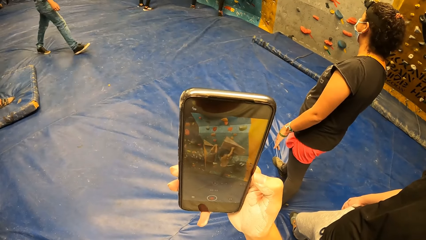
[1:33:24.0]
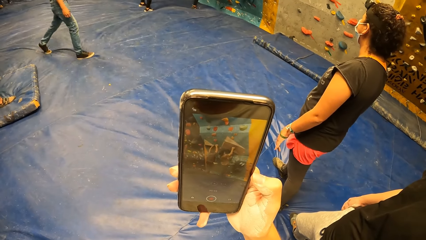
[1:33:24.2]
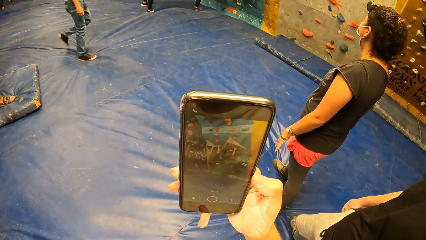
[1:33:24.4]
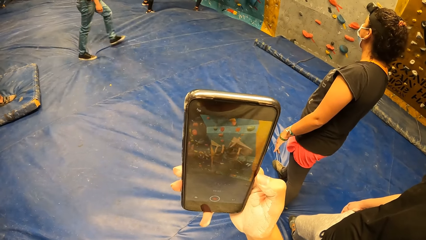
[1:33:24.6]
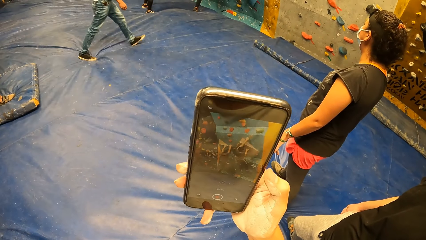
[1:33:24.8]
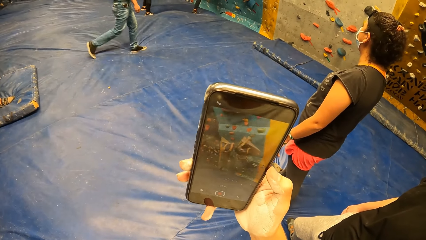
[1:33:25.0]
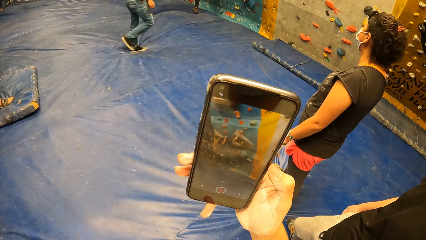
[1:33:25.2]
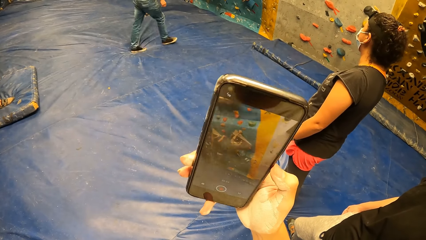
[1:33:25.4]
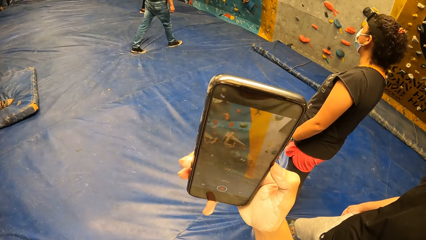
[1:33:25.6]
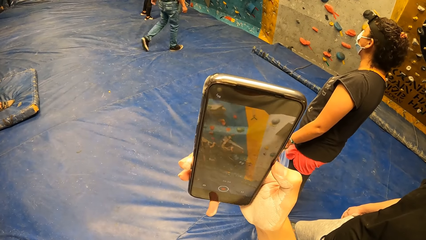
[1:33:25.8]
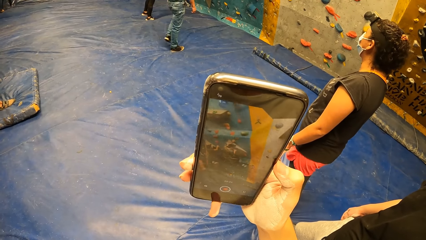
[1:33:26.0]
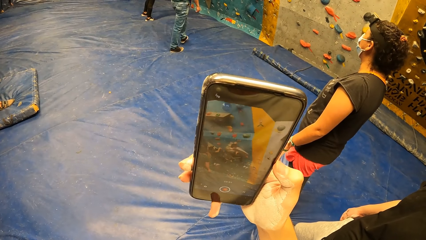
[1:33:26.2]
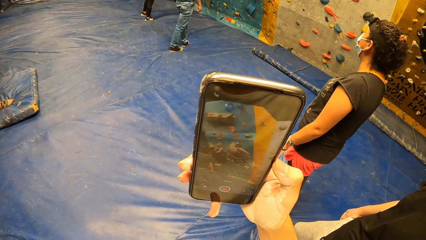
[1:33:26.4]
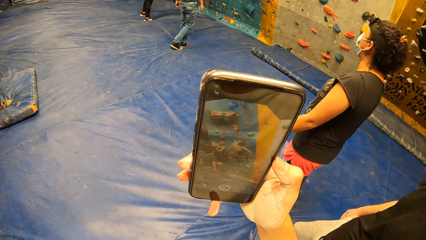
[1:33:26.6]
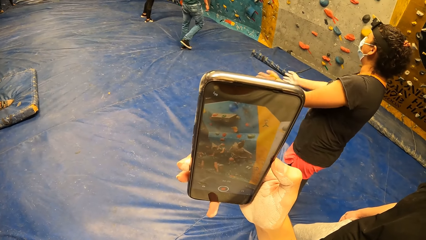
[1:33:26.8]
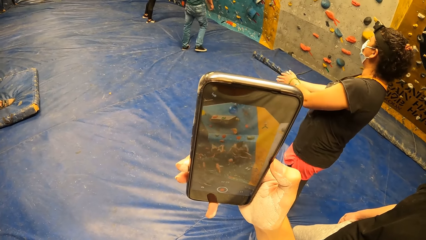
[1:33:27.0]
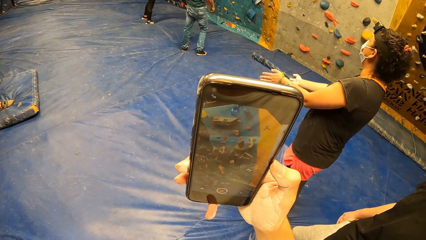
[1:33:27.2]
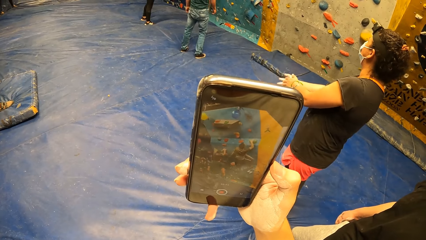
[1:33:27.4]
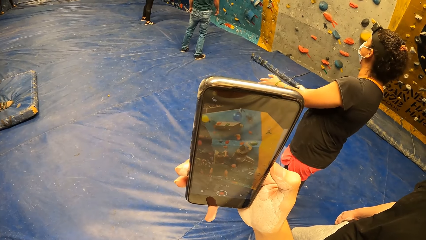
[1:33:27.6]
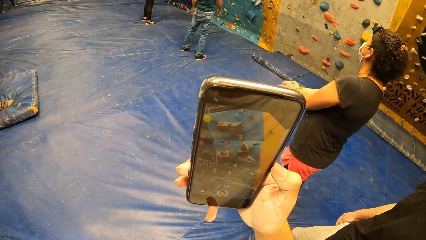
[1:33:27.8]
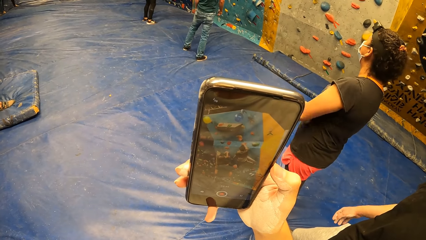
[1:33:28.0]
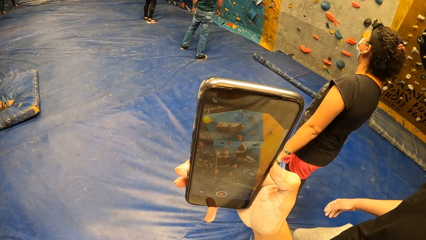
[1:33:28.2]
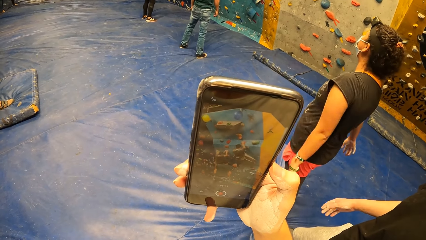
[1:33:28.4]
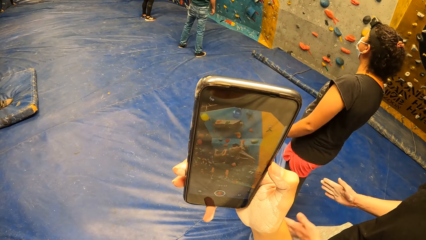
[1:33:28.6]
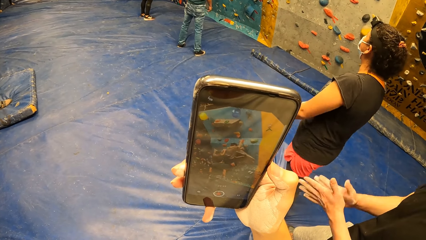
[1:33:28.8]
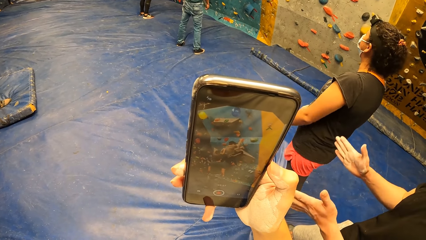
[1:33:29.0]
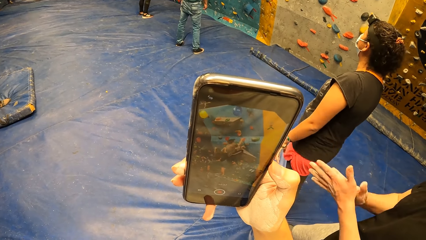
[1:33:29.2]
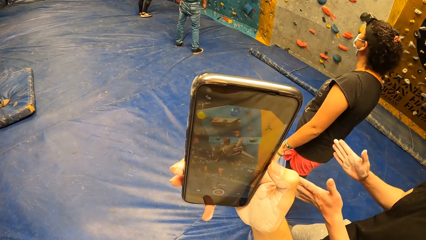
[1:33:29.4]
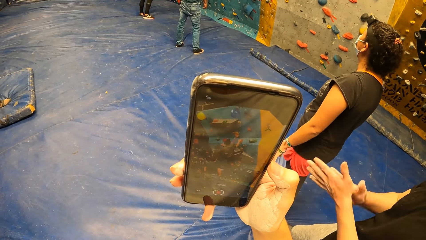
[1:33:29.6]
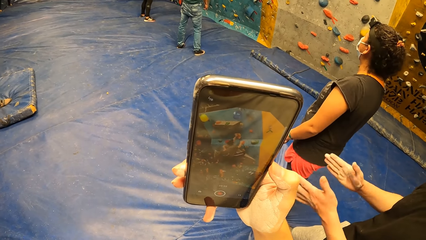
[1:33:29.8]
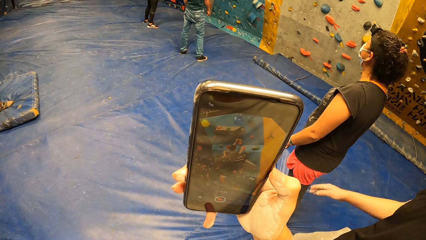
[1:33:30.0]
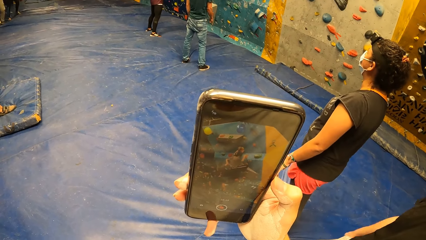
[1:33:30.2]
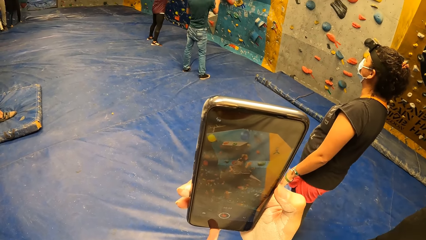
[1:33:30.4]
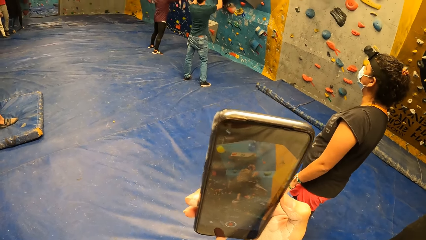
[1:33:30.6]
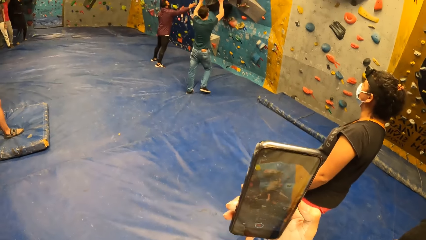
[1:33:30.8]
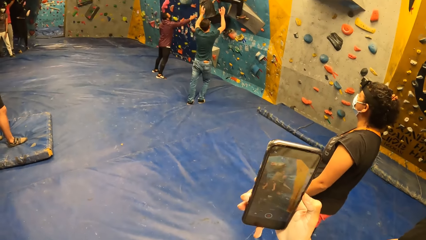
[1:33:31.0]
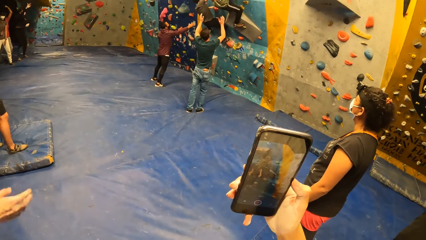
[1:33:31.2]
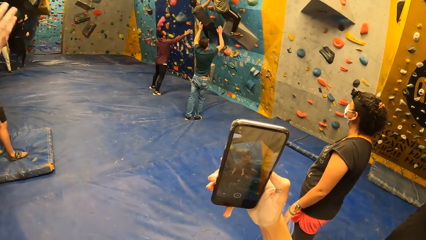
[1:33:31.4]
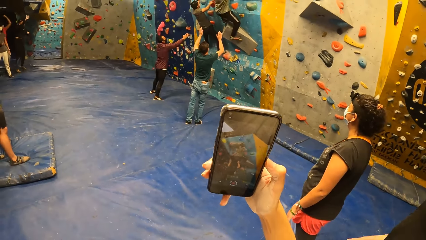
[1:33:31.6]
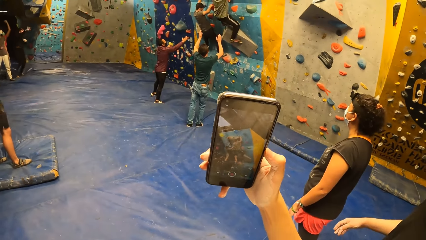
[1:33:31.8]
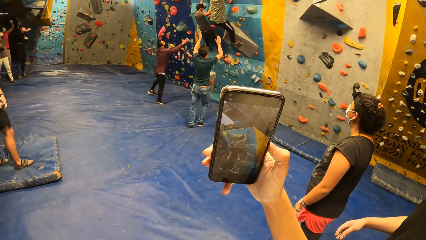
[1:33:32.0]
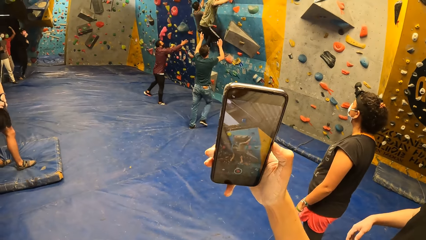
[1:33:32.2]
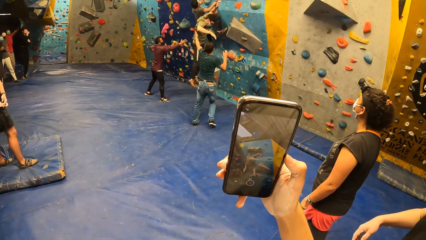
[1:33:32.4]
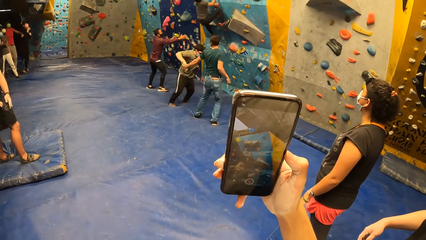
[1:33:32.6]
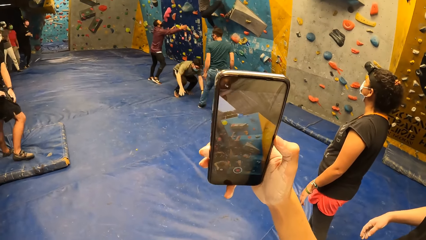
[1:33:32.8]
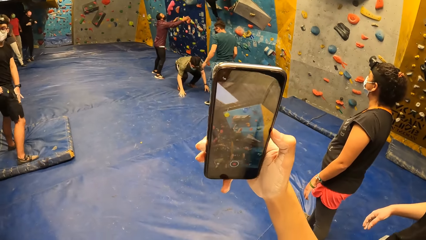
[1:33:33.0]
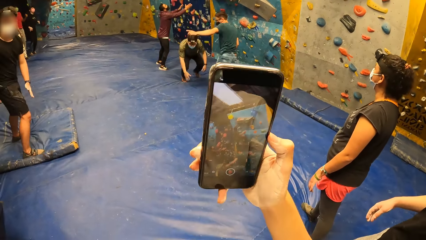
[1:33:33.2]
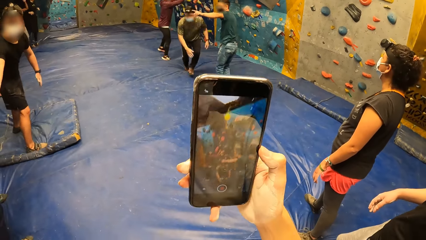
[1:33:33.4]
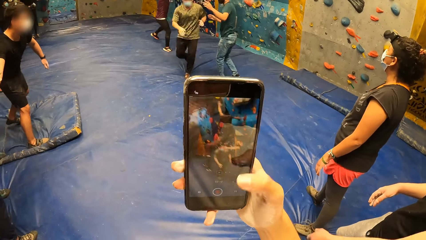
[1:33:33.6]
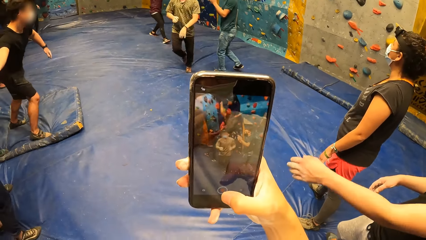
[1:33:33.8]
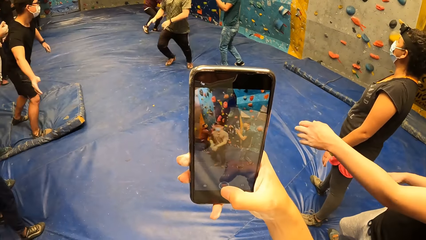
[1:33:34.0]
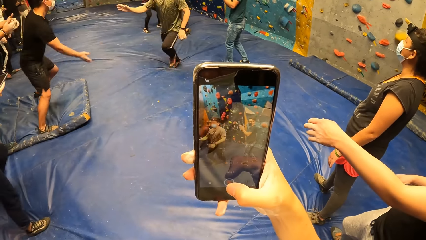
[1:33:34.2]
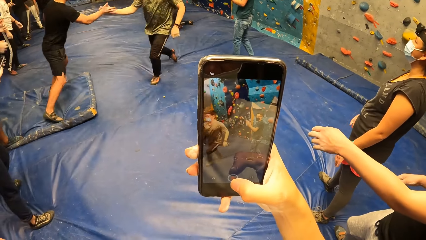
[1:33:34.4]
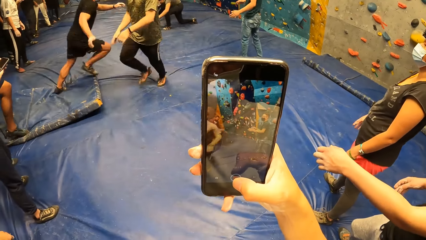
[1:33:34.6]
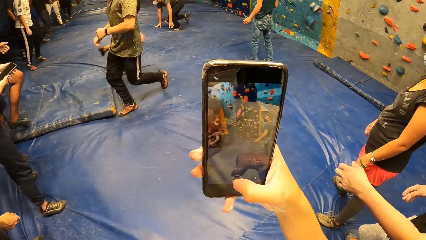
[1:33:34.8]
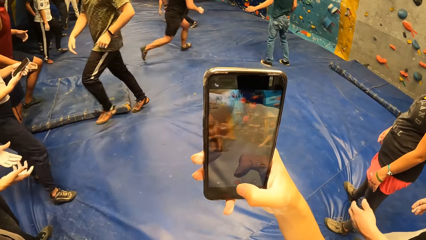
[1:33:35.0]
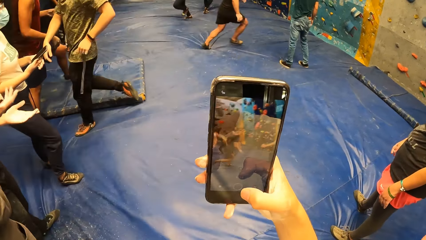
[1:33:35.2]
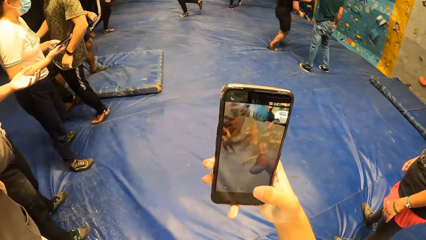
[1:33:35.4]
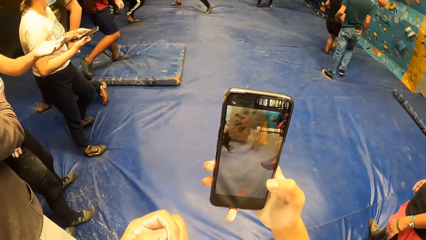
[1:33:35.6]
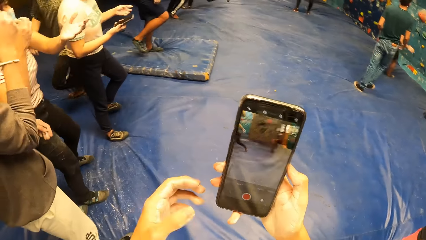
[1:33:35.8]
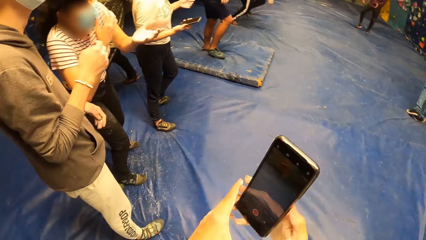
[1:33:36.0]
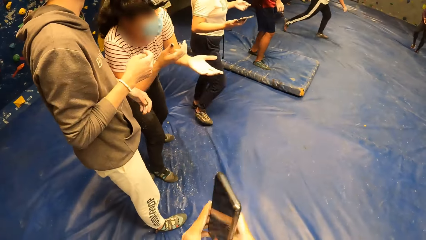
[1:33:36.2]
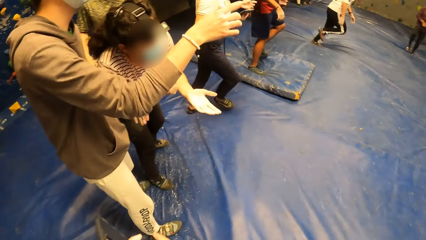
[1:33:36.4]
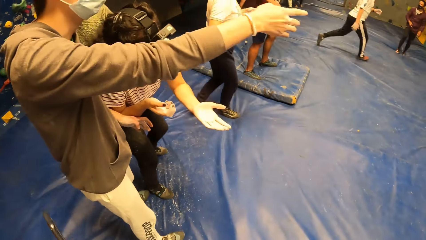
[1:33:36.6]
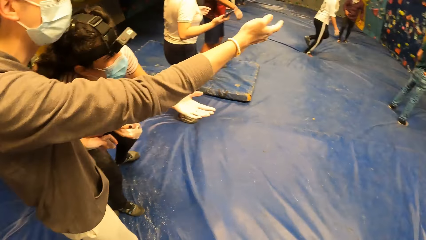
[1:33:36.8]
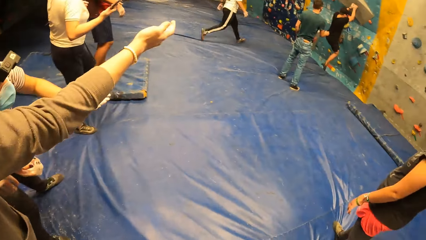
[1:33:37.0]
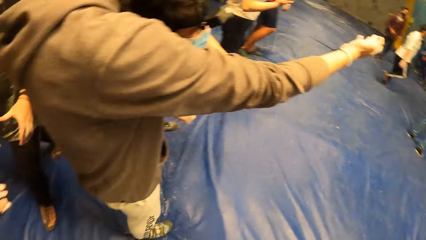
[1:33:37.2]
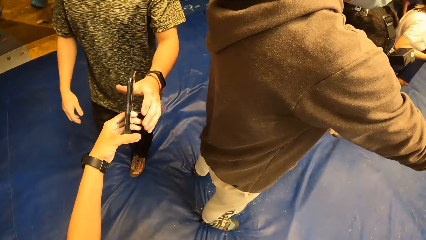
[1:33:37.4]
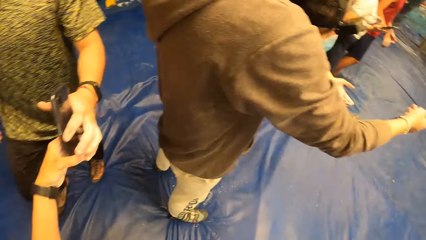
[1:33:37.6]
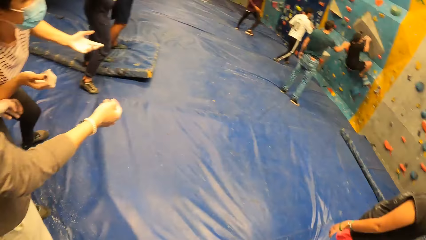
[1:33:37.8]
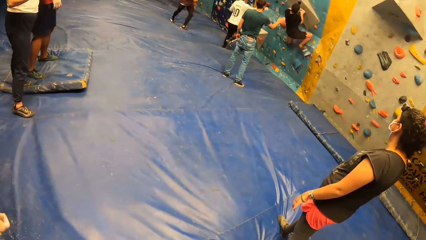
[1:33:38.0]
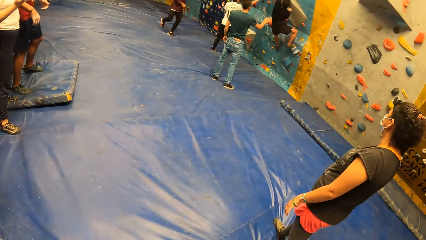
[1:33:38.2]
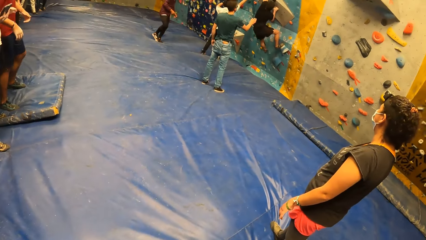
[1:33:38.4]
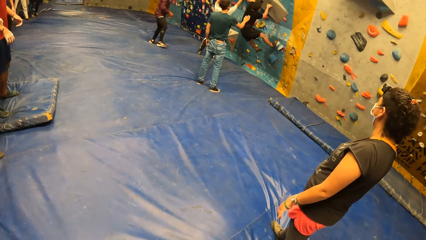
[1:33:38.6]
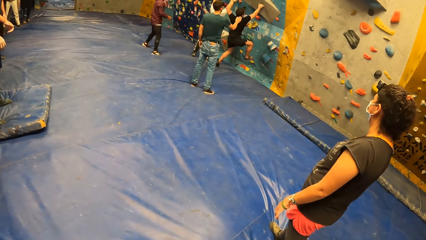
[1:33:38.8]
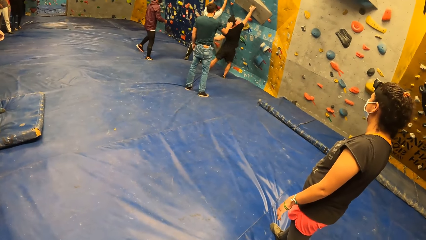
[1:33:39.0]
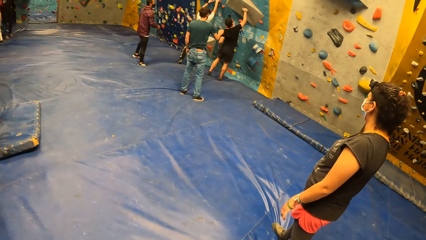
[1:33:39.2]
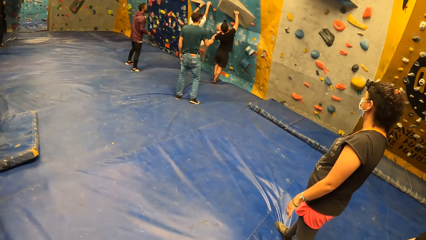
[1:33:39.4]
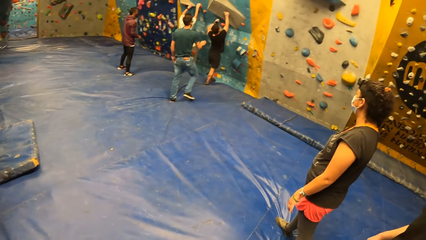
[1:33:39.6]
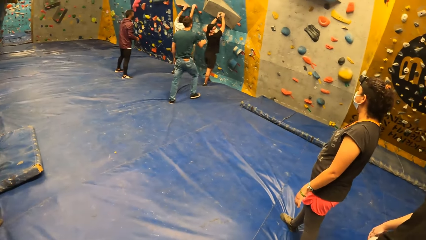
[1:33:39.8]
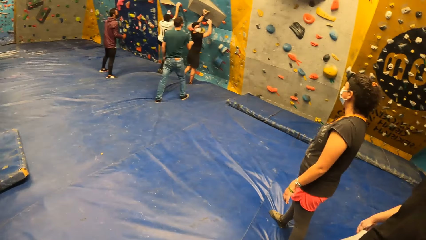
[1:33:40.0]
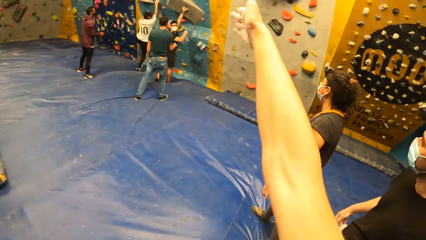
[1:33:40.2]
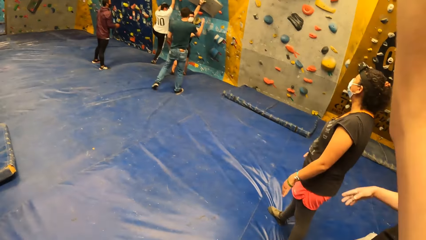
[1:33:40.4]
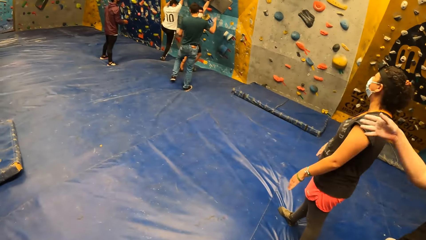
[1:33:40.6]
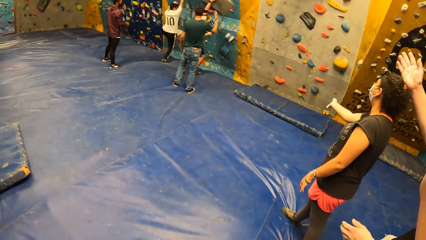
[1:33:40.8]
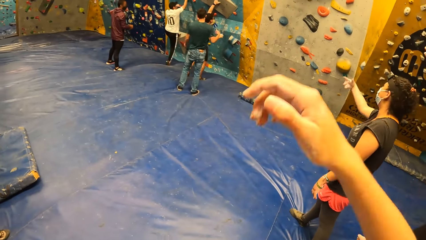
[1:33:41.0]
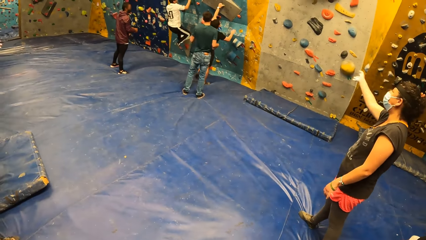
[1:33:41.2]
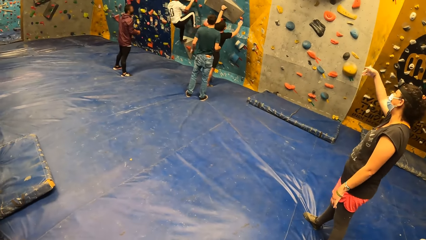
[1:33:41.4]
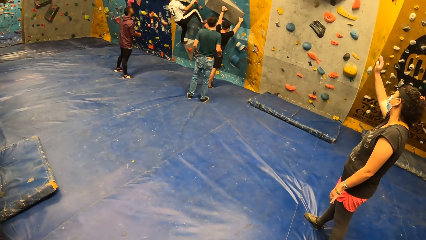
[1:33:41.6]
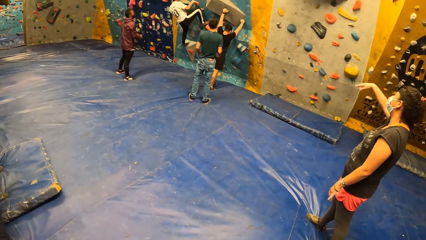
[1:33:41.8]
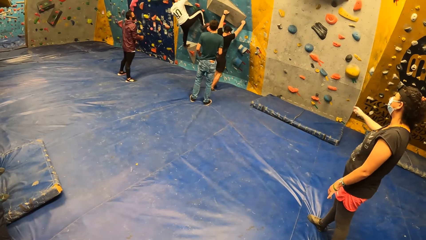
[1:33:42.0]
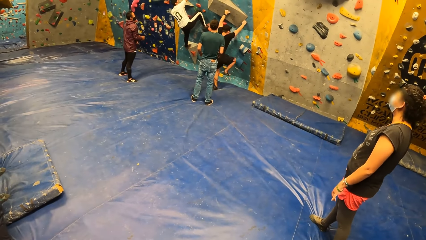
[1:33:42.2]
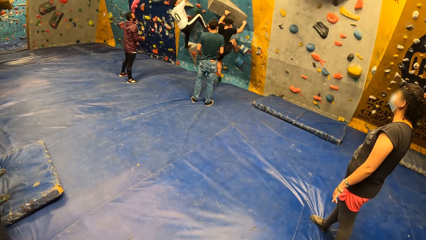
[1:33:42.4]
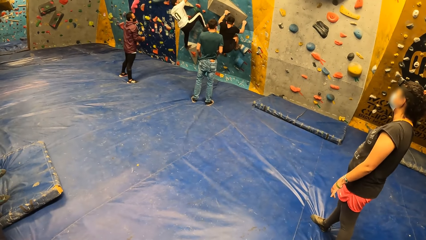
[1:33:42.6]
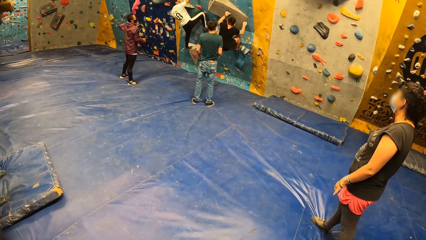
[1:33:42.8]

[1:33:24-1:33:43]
The camera wearer presses the phone. The woman holds the phone in her right hand. The camera wearer puts the phone away. She passes the phone to her left hand. She gives away the phone. A man collects the phone from the camera wearer with his left hand. The camera wearer looks around the room. She moves her hand. She looks around the room.
